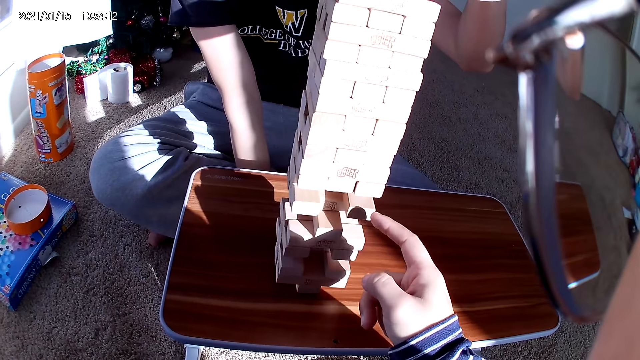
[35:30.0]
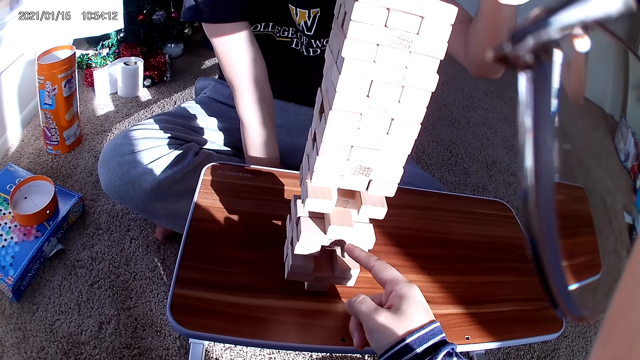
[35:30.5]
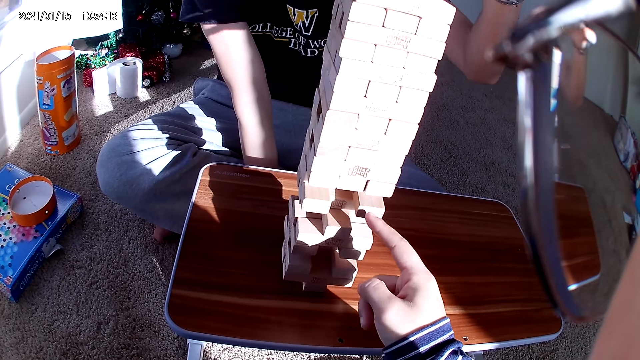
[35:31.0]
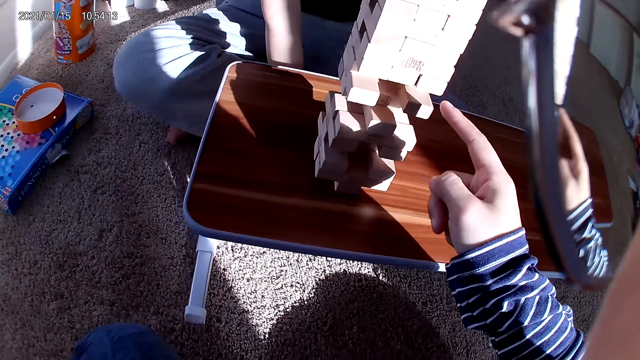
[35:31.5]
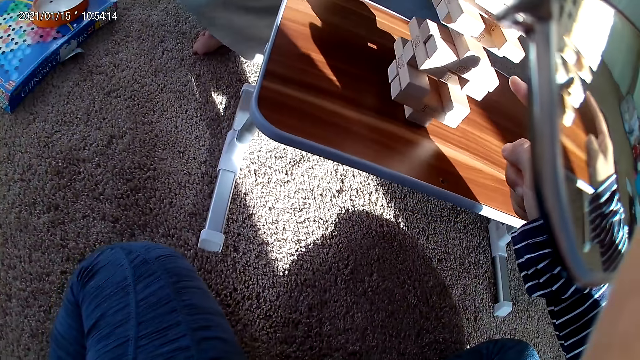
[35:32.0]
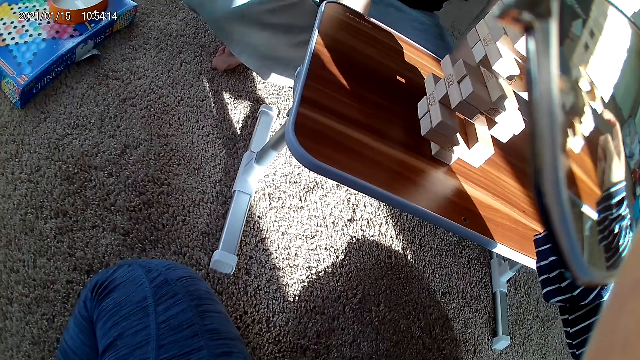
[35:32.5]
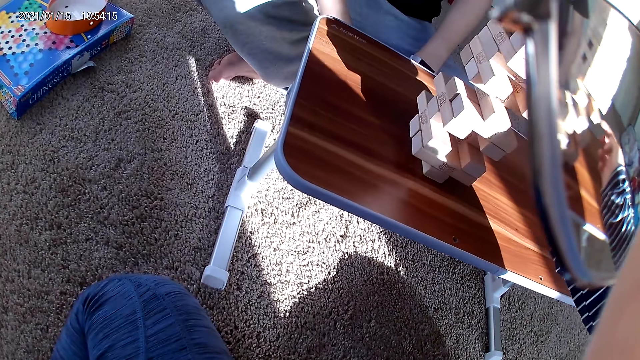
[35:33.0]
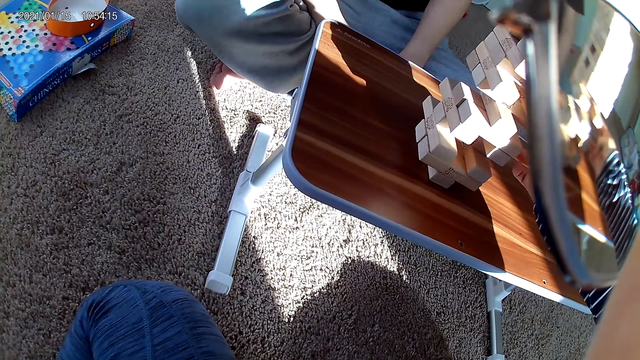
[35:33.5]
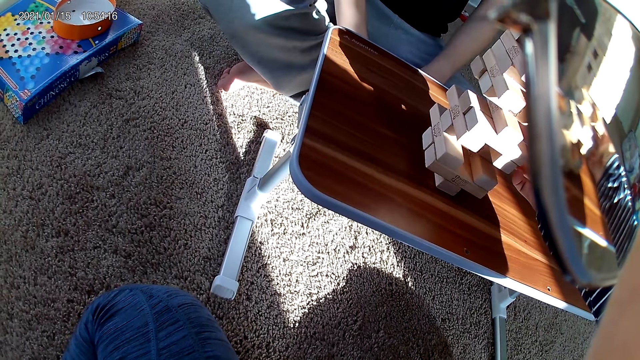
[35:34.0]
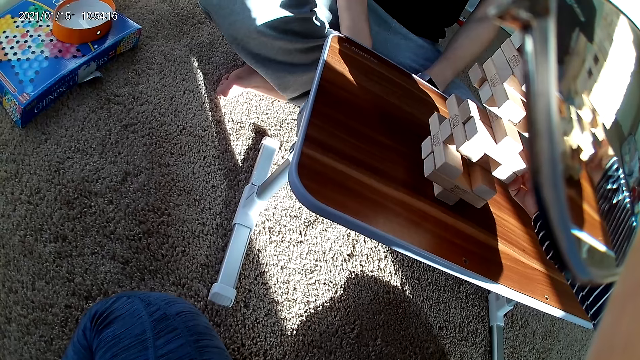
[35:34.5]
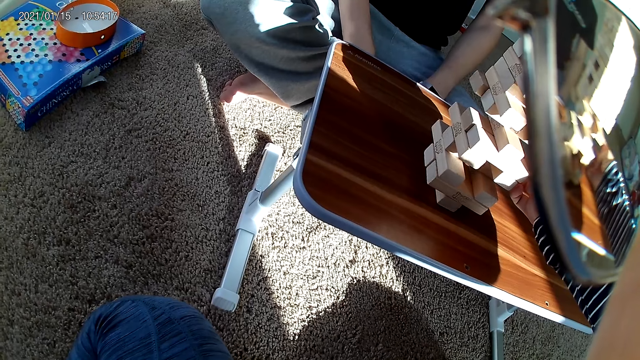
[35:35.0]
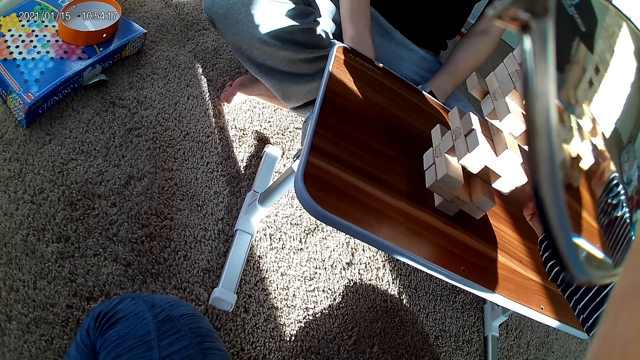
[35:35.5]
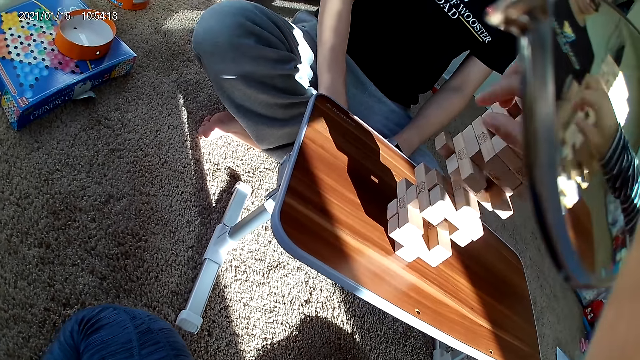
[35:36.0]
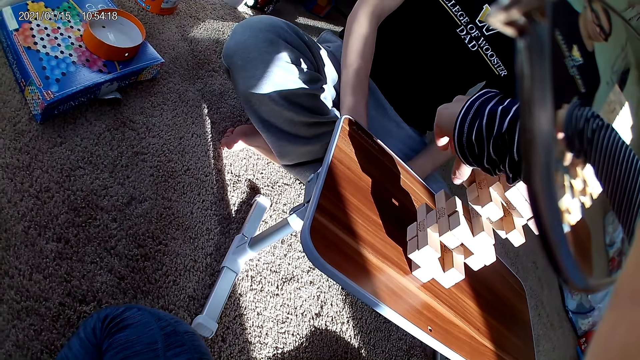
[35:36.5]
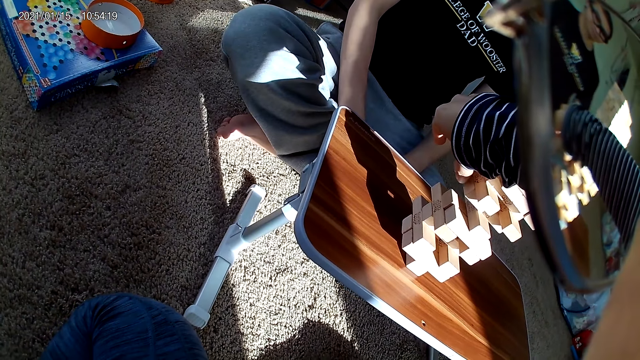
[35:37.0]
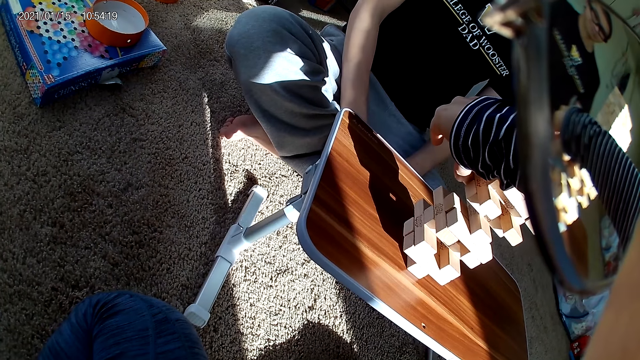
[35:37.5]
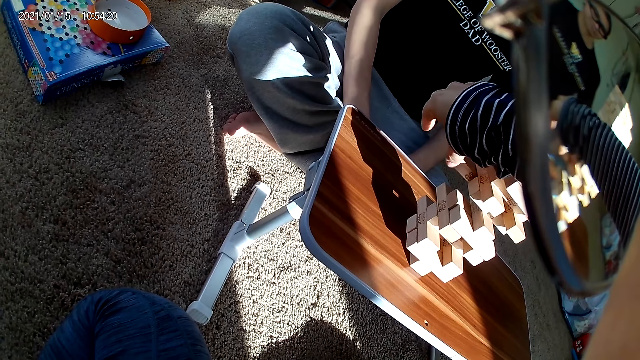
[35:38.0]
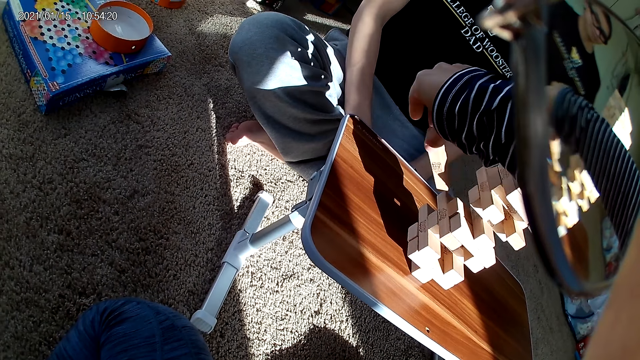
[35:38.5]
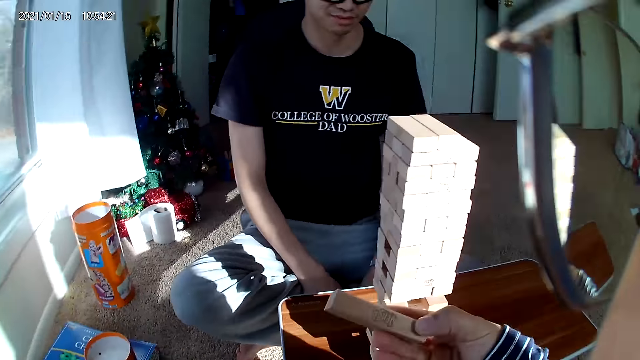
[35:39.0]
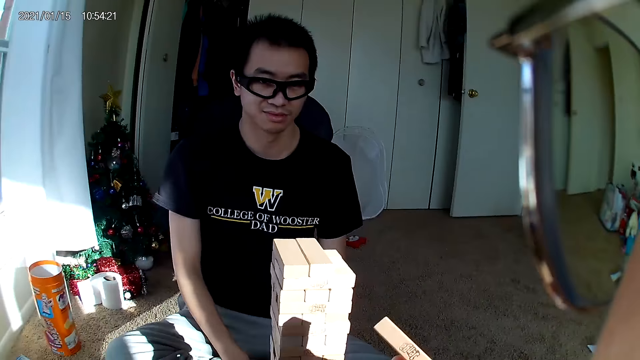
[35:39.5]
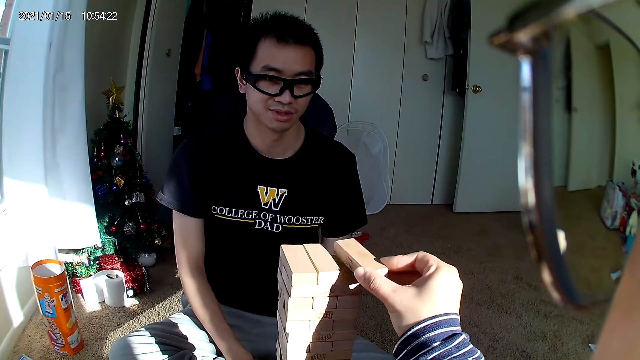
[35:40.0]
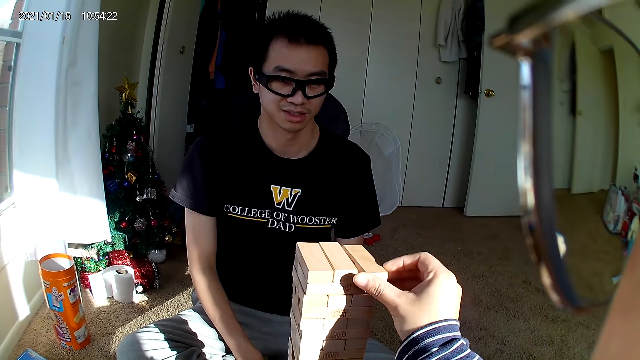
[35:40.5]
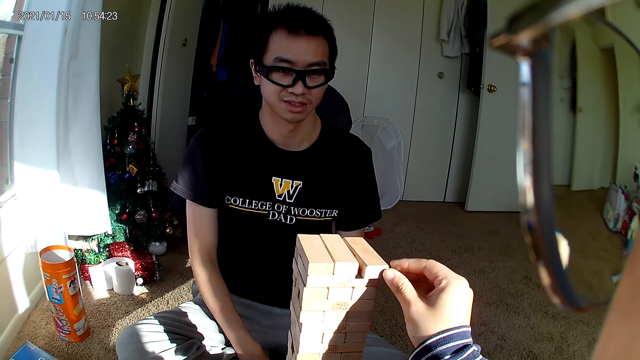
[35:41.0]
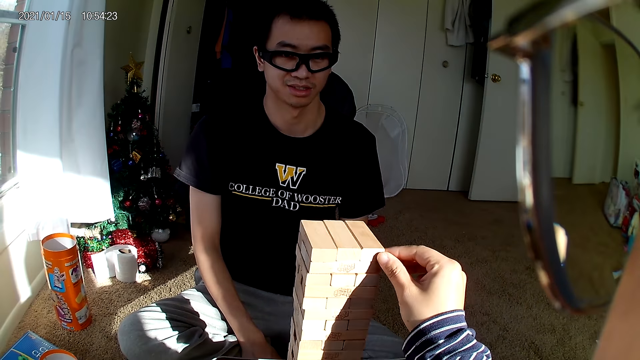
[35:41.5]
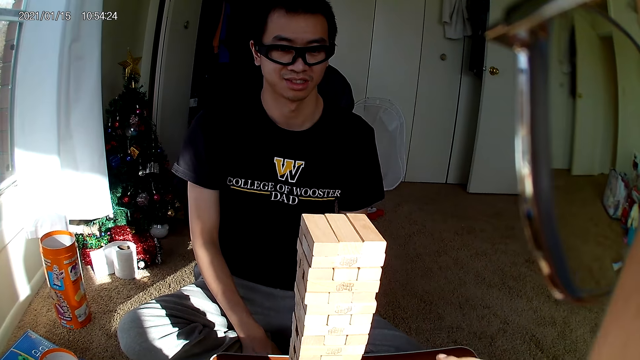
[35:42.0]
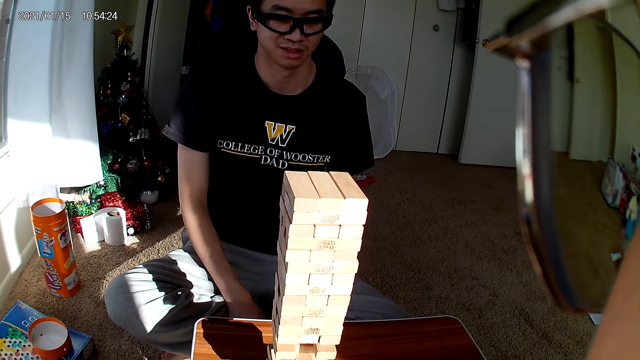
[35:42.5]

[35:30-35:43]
The camera wearer looks down on the floor. She pushes a building block with her right hand. She removes the building block with her right hand. She places the building block on the building block pile.

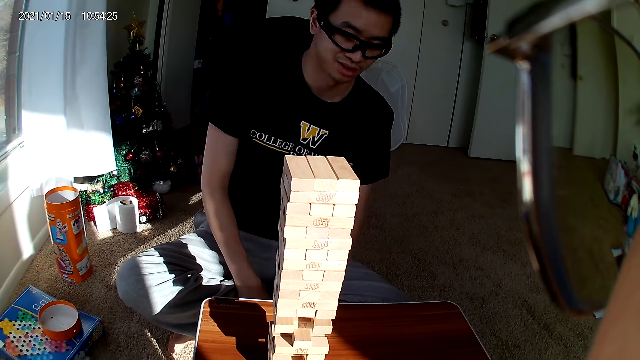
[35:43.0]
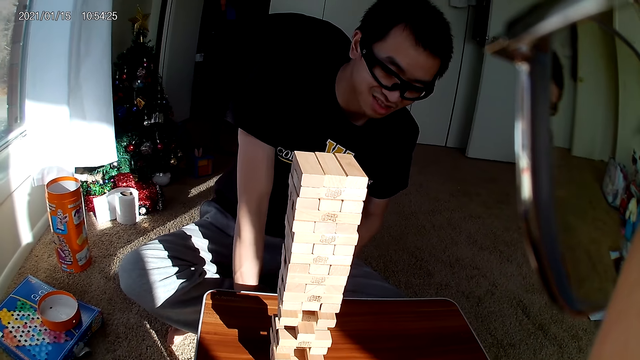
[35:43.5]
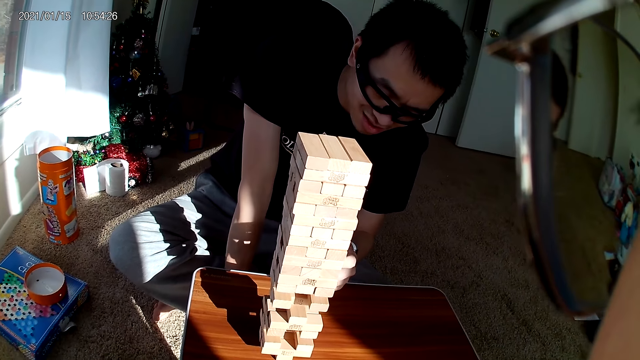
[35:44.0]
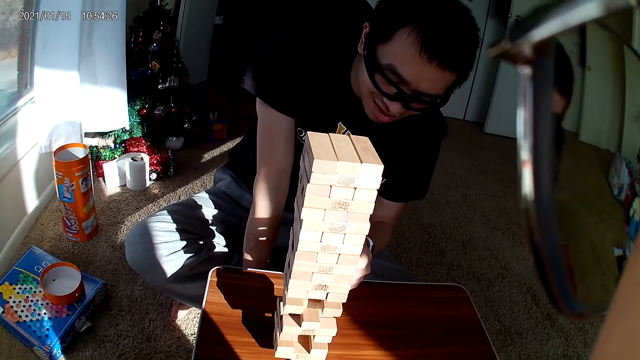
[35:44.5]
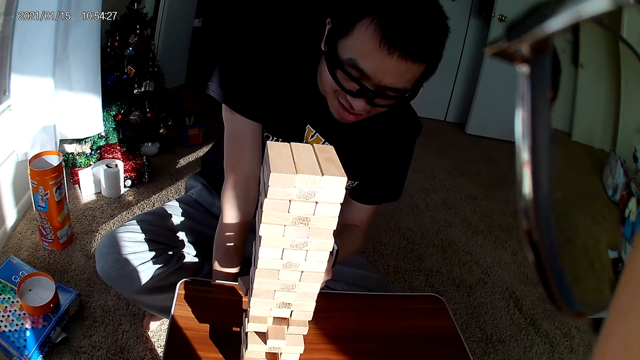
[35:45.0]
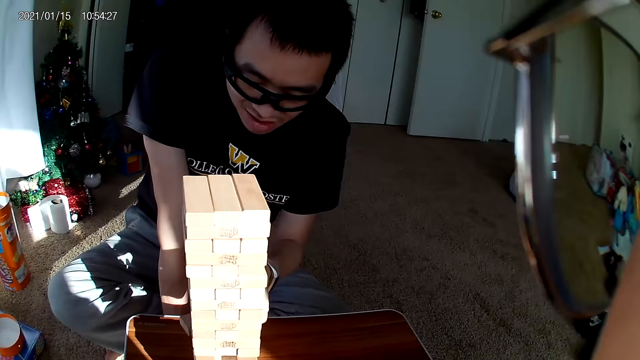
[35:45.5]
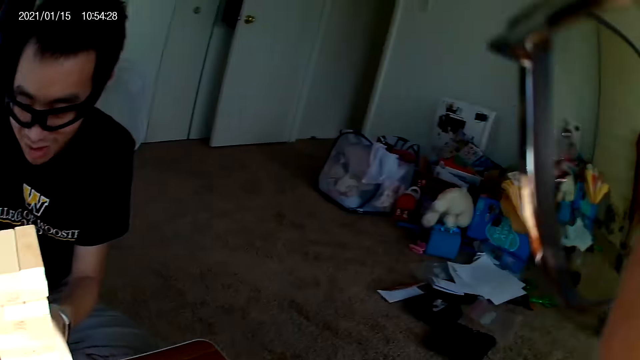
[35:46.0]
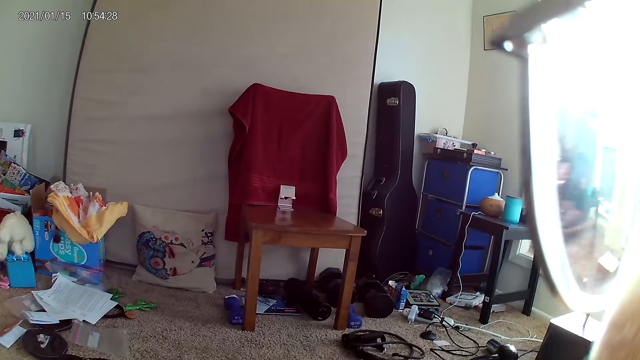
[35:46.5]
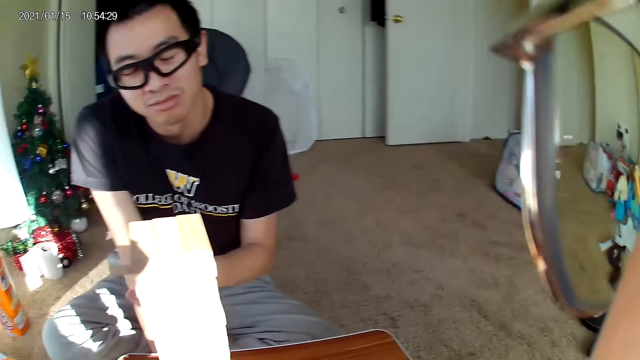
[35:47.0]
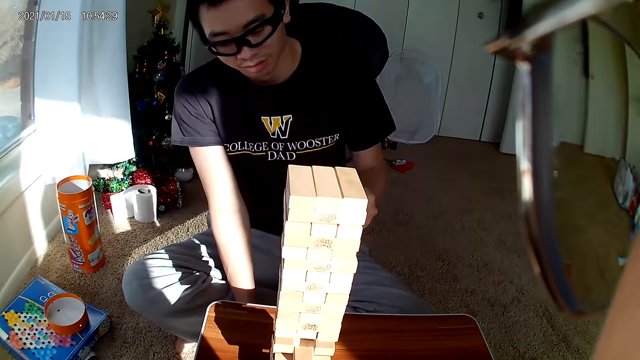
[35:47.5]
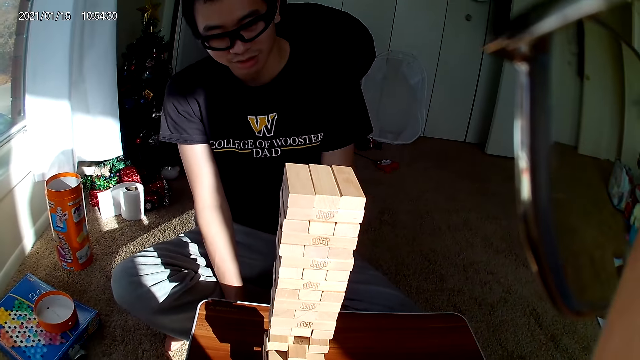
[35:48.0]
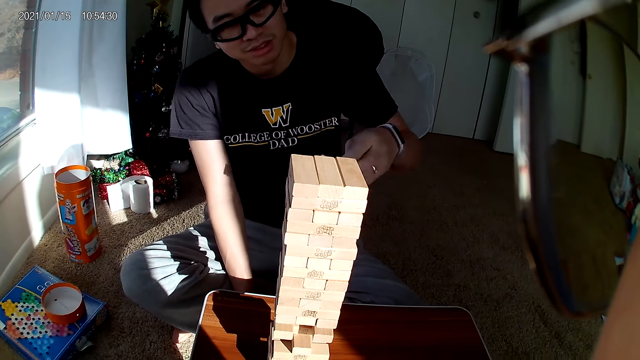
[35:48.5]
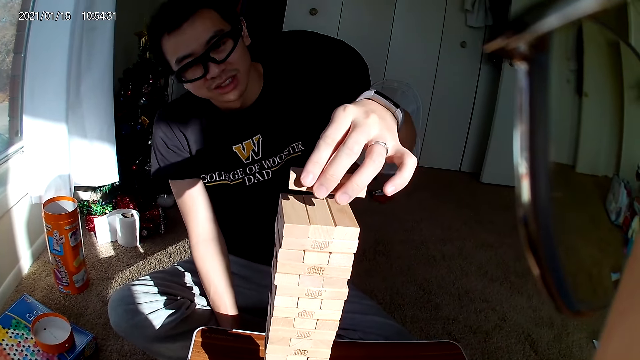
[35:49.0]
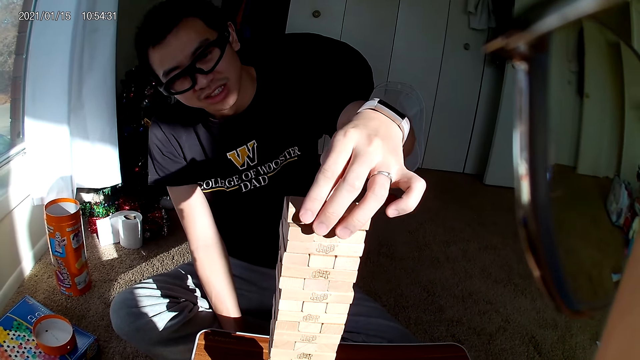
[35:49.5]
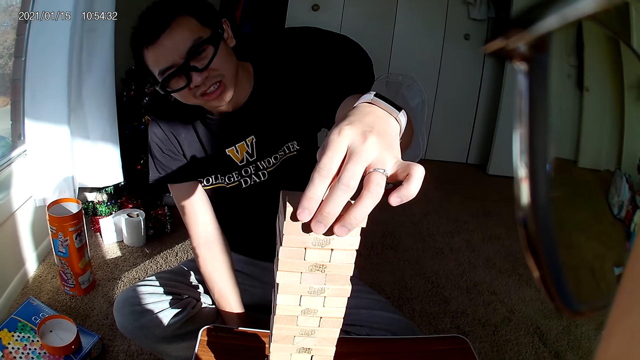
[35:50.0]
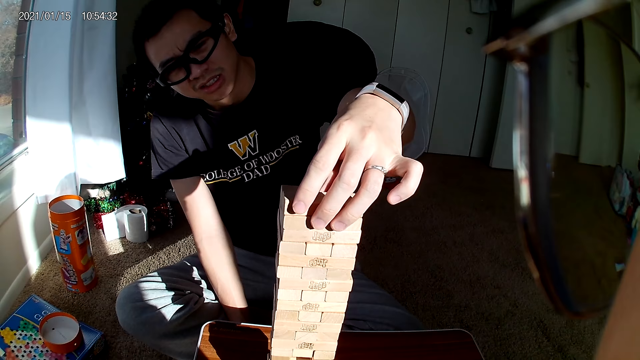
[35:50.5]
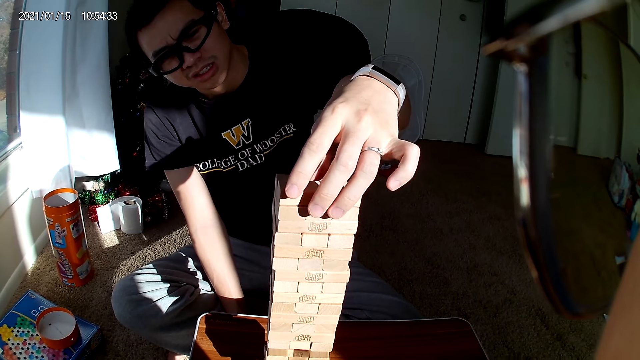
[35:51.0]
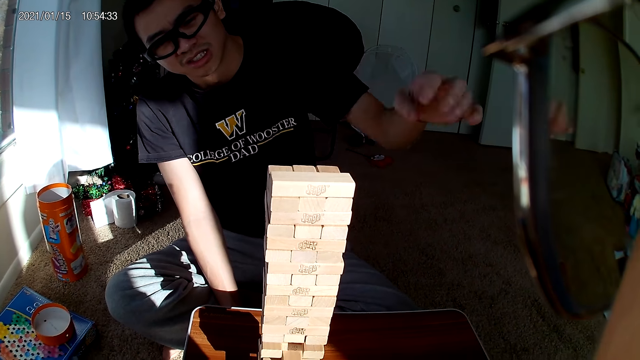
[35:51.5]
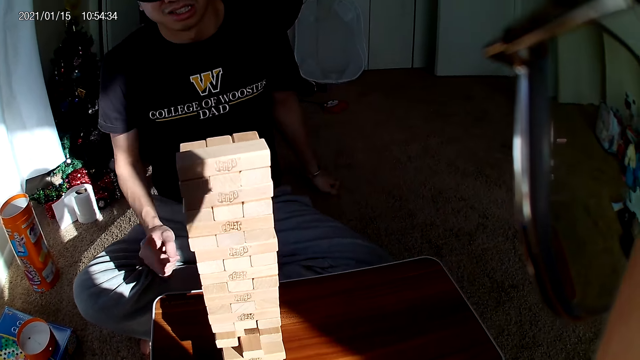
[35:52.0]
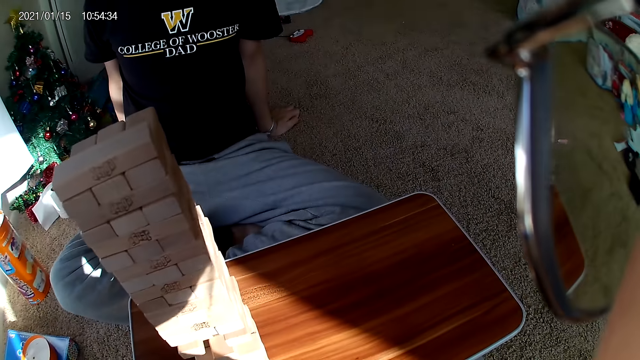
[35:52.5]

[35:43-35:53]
The man touches the building block pile. The camera wearer looks around the room. The man places the building block on the building block pile.
